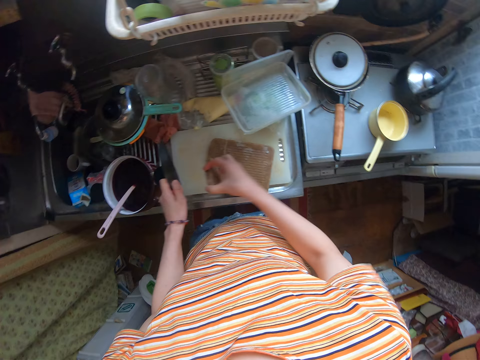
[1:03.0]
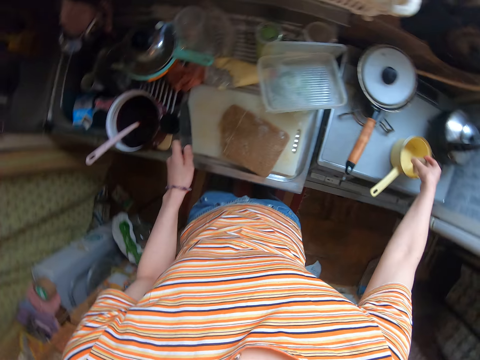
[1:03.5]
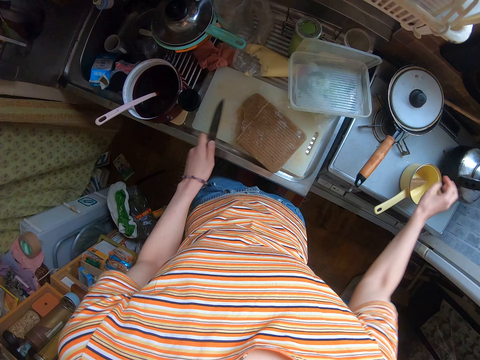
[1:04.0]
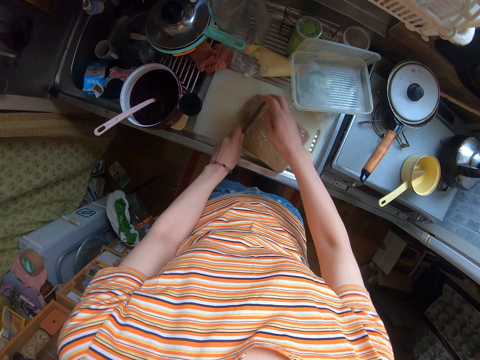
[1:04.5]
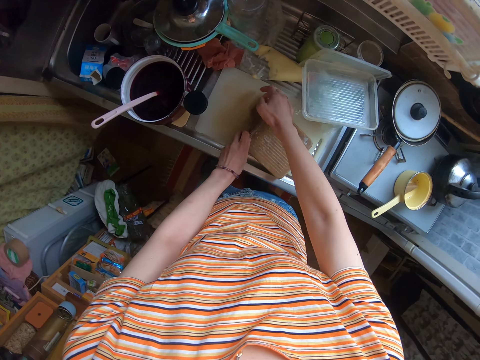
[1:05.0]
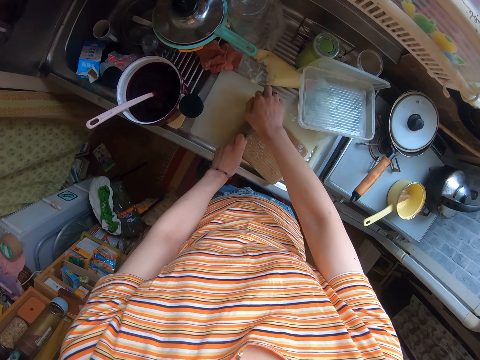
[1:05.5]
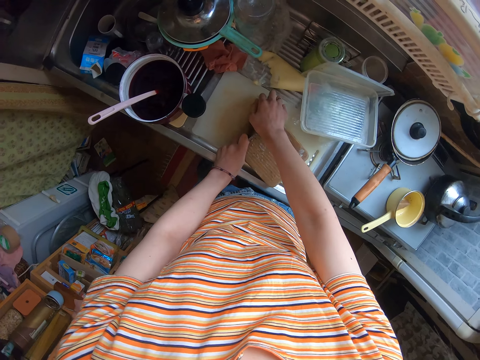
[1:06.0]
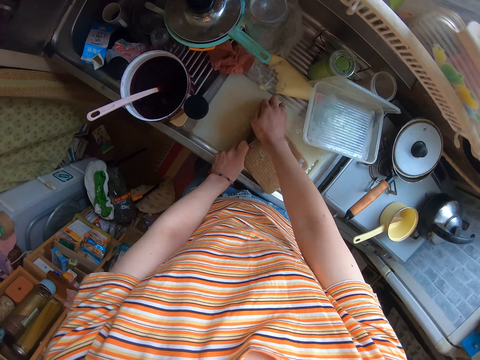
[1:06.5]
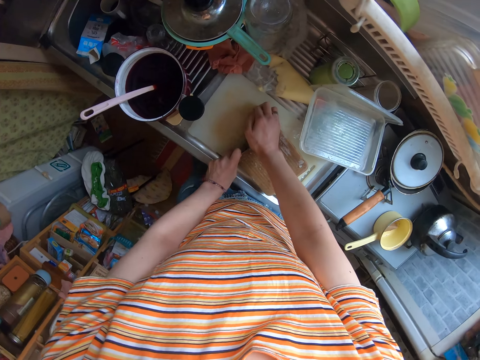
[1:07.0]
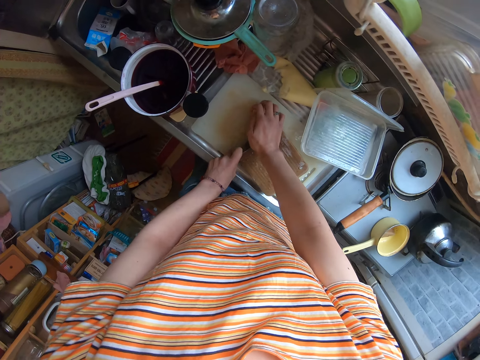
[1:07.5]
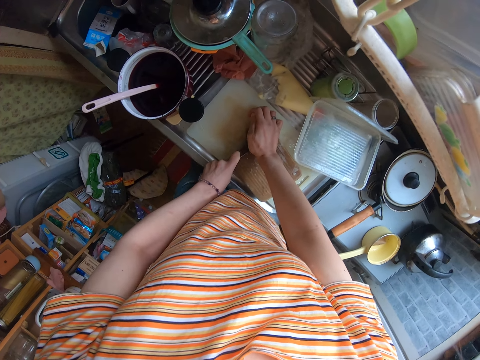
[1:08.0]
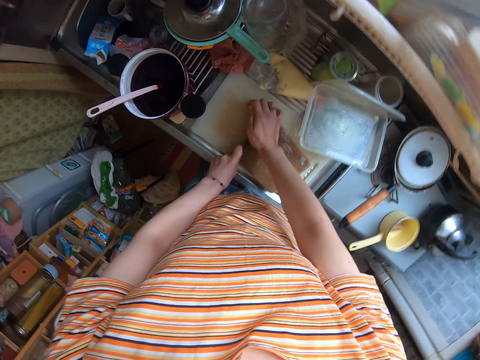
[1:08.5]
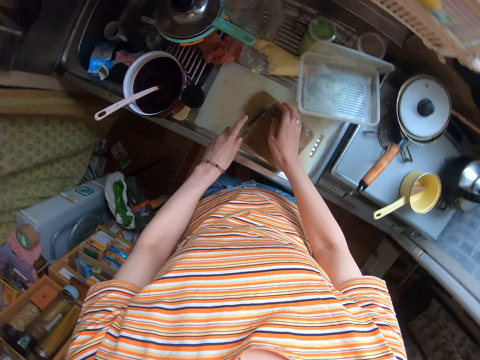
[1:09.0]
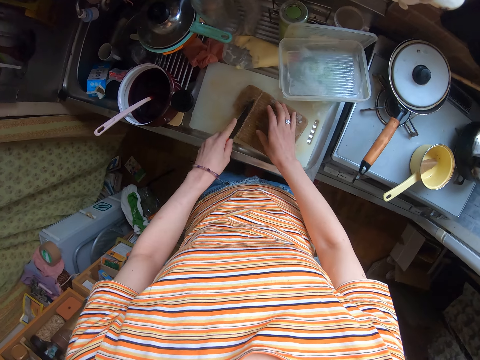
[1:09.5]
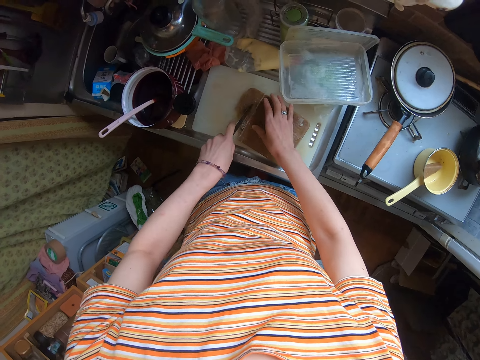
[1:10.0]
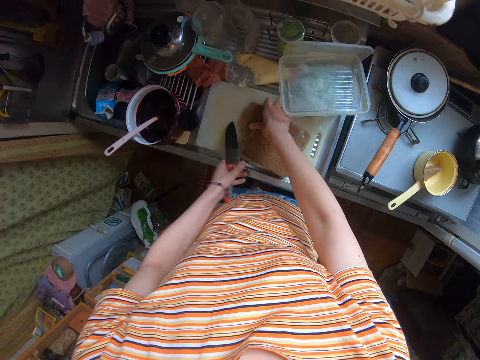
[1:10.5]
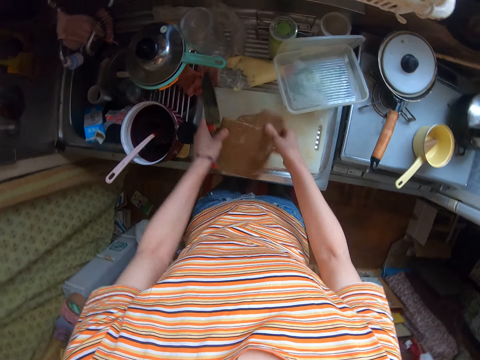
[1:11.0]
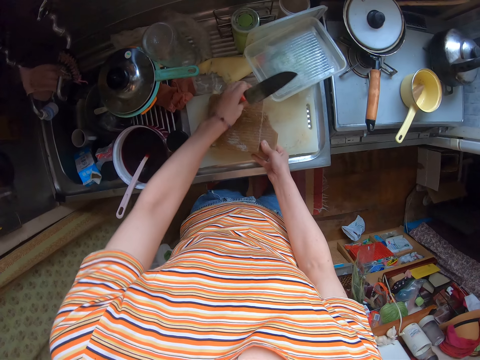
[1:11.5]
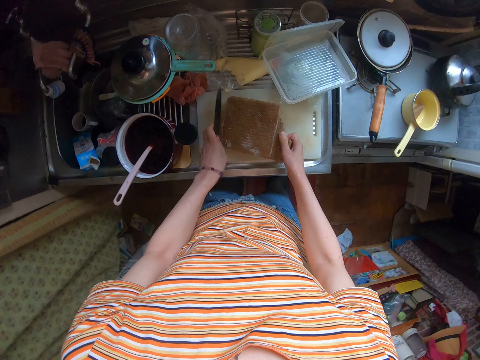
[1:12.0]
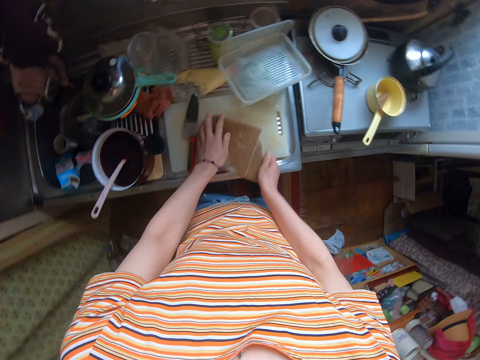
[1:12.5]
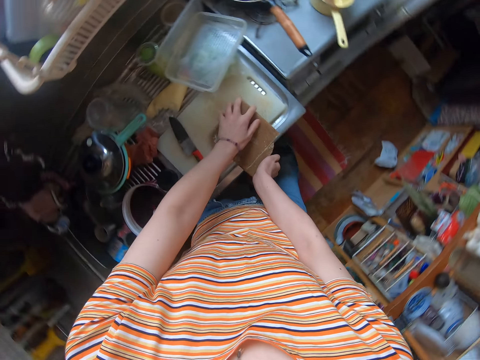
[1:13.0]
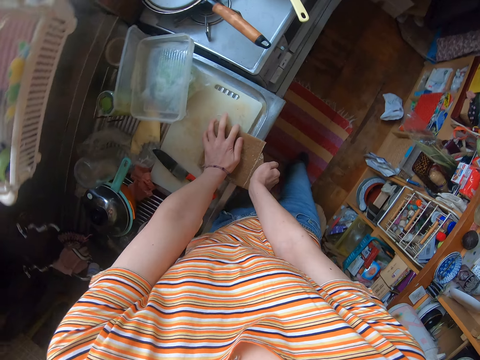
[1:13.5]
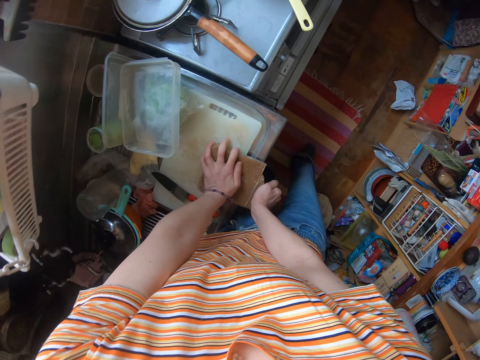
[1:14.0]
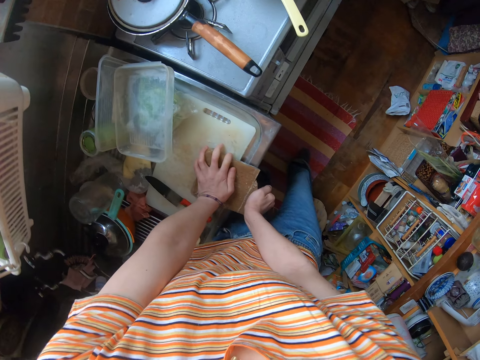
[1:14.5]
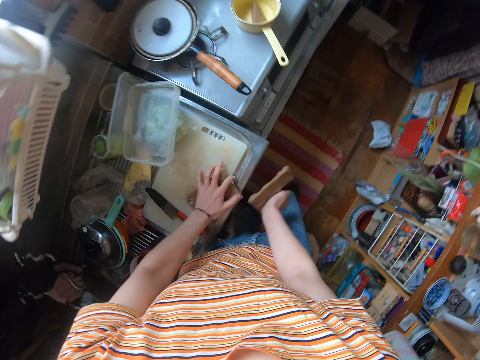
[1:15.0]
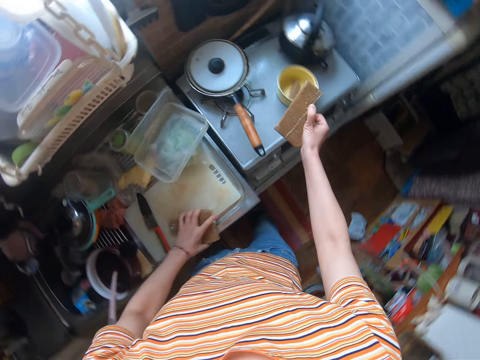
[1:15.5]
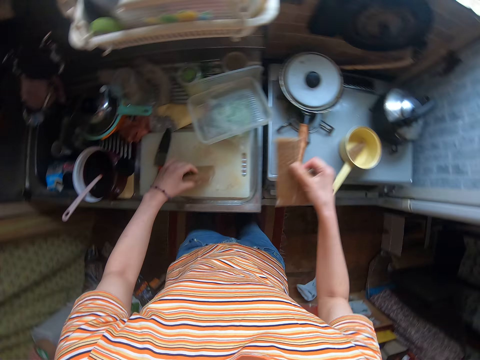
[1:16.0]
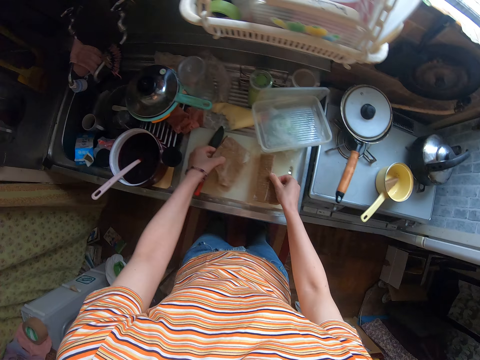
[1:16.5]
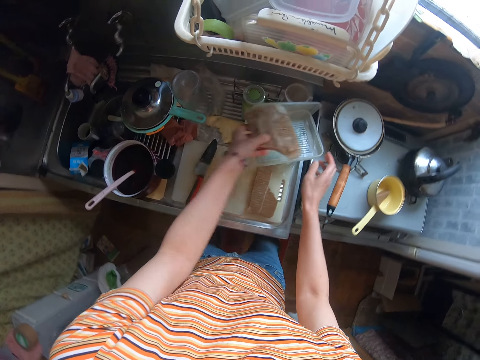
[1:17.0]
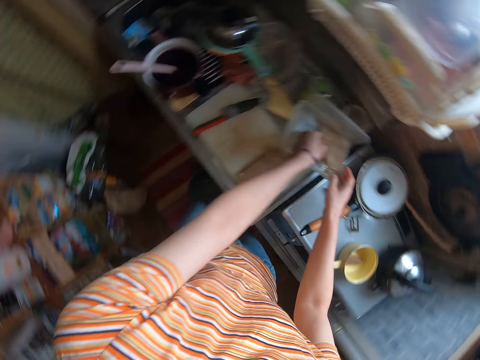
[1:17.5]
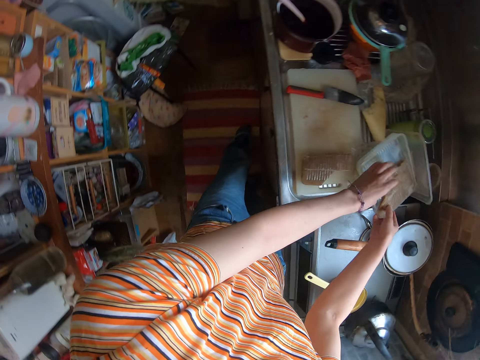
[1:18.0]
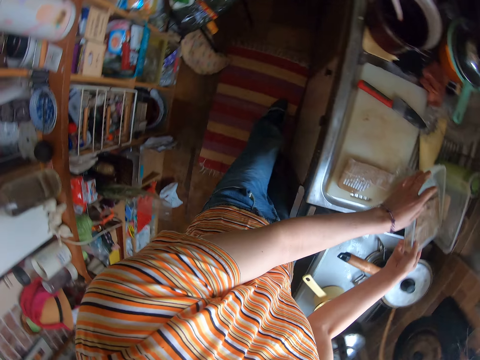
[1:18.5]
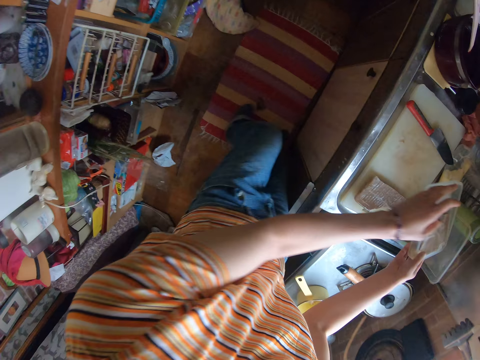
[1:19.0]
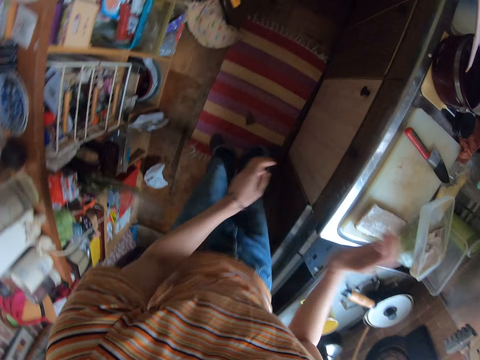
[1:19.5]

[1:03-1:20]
The camera wearer takes a broken chocolate on the board. She tries to cut the mince meat with the knife. She puts the chocolate into the sauce pan on the cooker. She cuts the chocolate on the board with the knife. She tries to cut the mince meat with the knife. She presses the knife. She rotates the chocolate on the board. She drops the knife. She breaks the chocolate with her hands on it on the table. She moves her hand. She keeps one half of the broken chocolate into its container on the table.

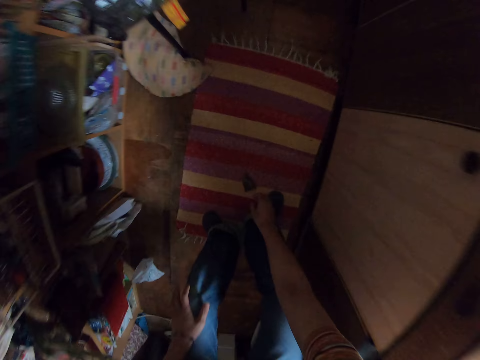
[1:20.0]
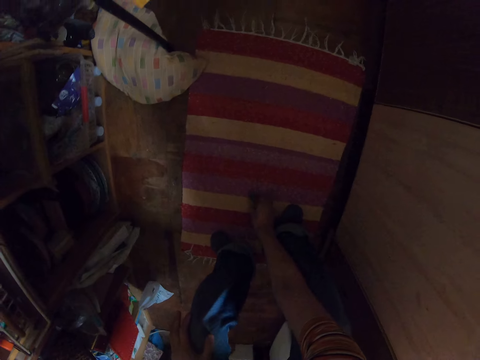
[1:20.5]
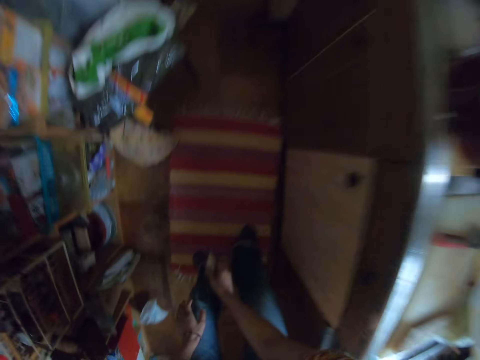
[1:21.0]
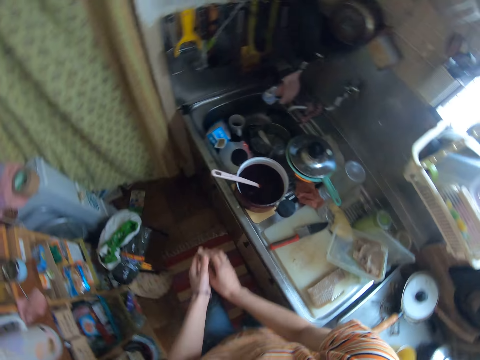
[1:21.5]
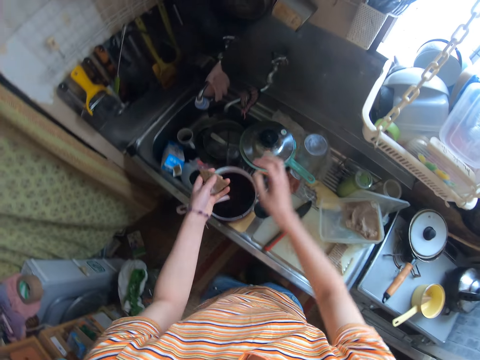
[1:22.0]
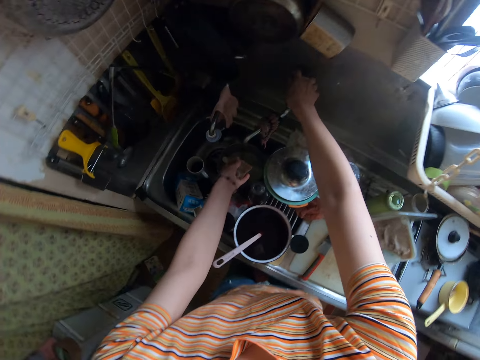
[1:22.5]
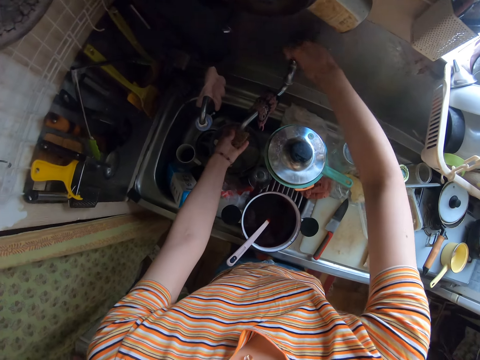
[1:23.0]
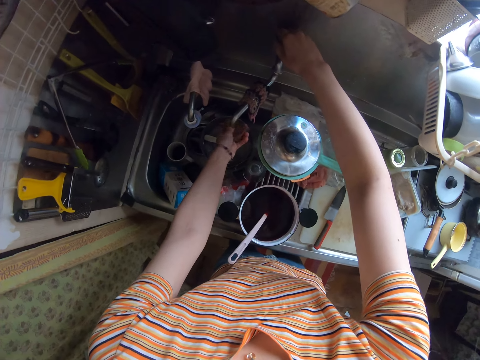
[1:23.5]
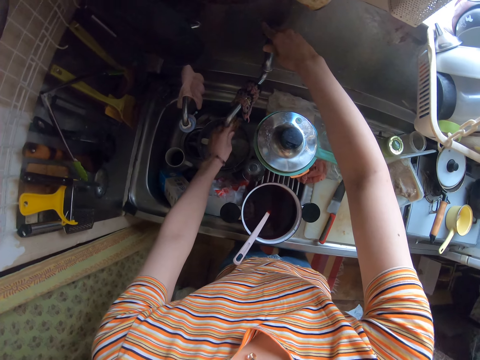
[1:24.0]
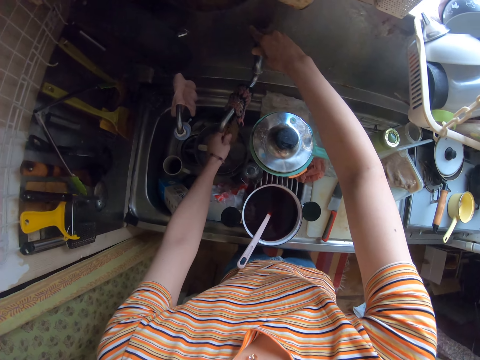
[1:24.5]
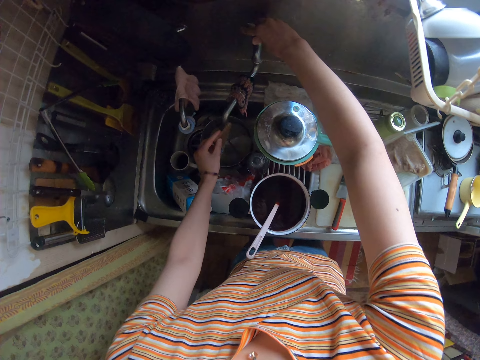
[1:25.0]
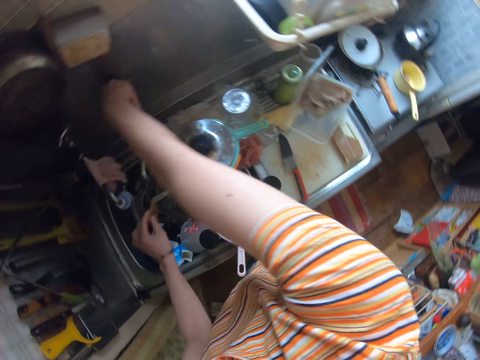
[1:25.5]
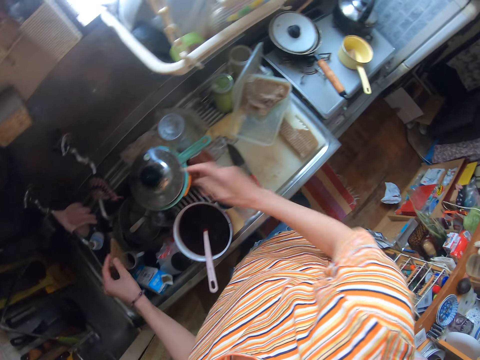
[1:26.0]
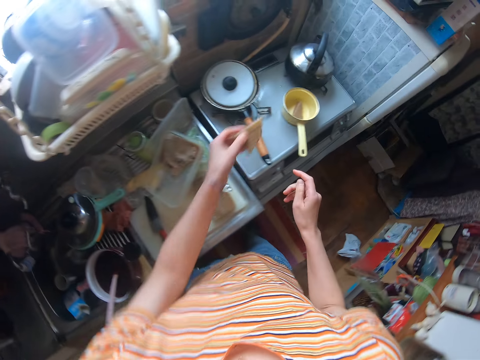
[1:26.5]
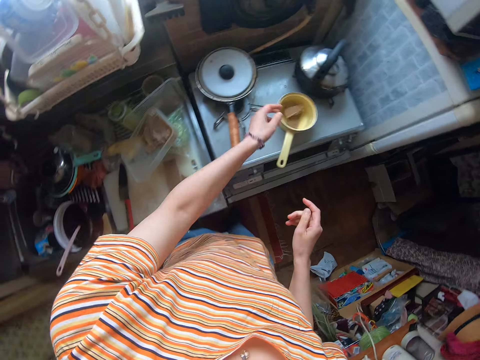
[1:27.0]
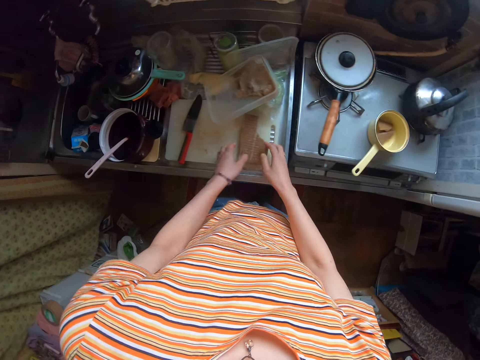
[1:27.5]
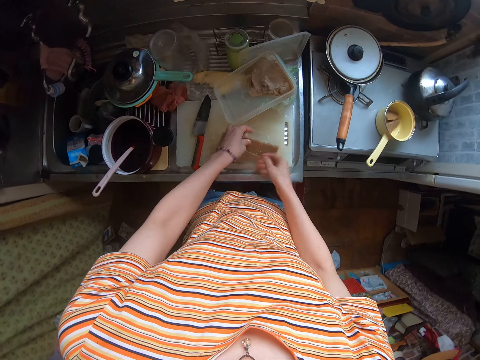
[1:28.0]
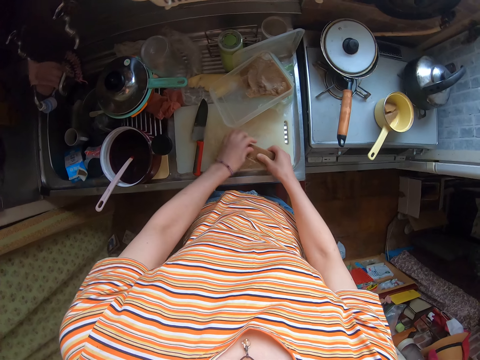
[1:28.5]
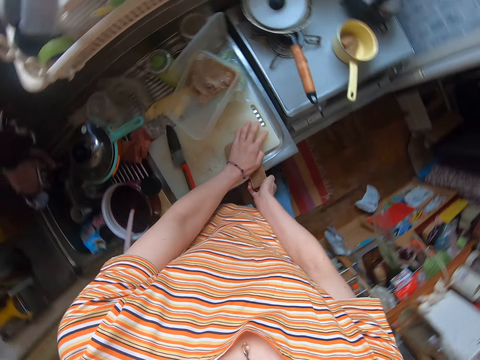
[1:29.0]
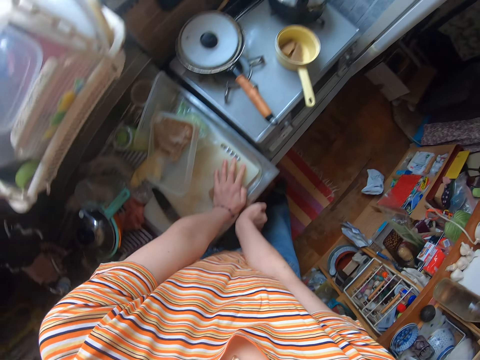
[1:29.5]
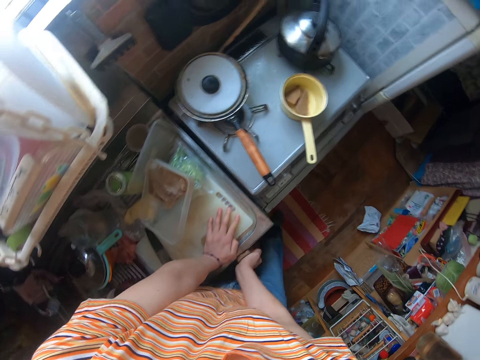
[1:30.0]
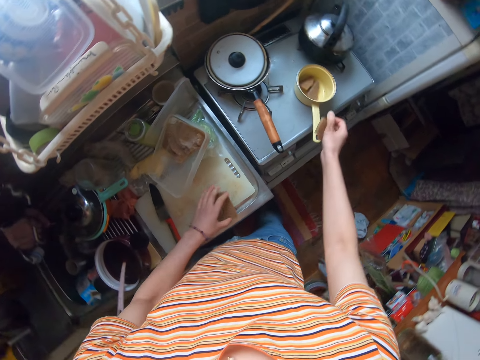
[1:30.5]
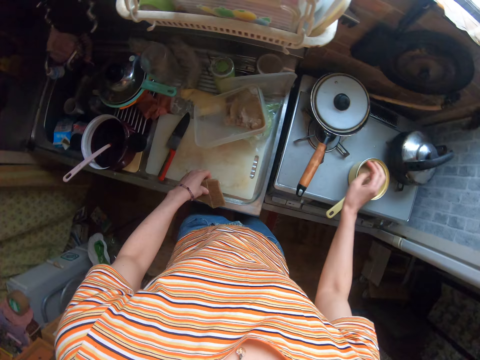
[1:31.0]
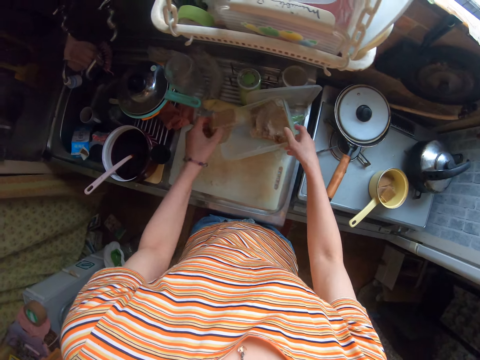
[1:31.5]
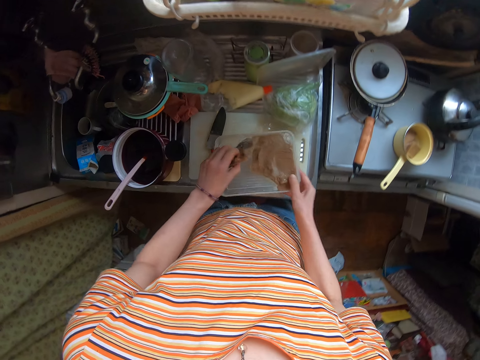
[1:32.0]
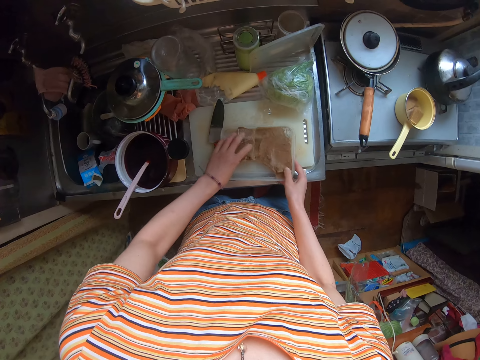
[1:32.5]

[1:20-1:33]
The camera wearer picks up a chocolate on the ground. They rinse the chocolate with water from the tap. They open the tap. They close the tap. They put the chocolate into the sauce pan on the cooker. They break the other half of the chocolate into two. They put one part into the sauce pan. They put the other part in the chocolate container.
